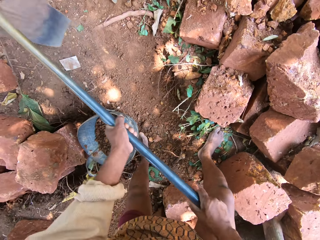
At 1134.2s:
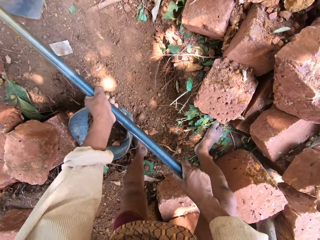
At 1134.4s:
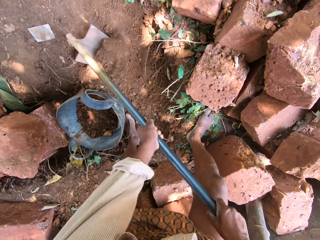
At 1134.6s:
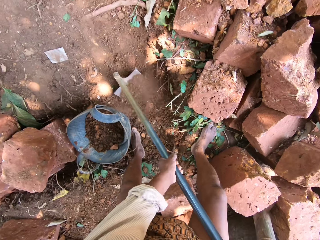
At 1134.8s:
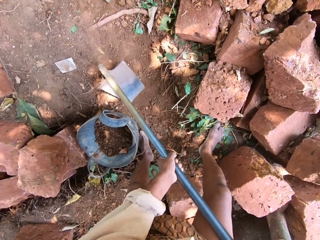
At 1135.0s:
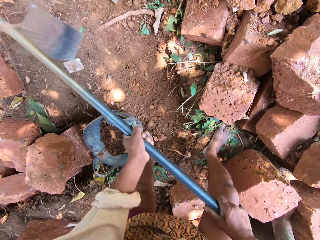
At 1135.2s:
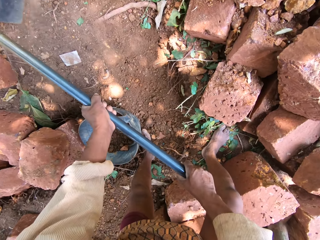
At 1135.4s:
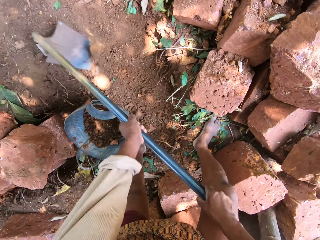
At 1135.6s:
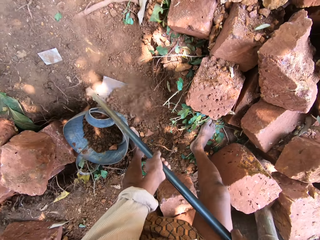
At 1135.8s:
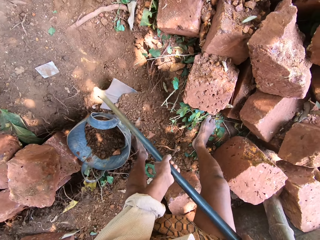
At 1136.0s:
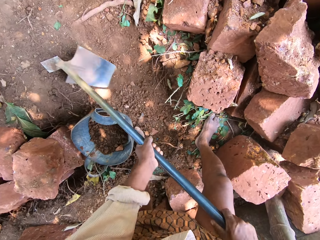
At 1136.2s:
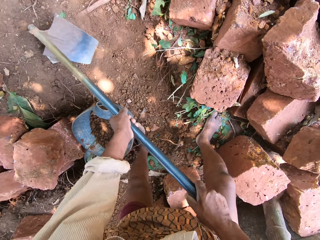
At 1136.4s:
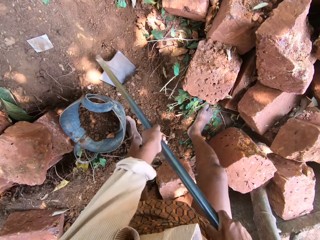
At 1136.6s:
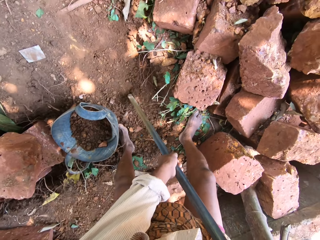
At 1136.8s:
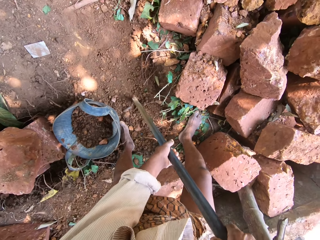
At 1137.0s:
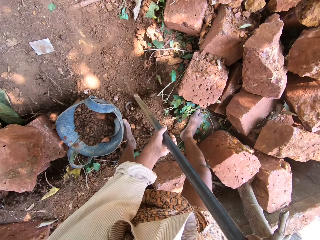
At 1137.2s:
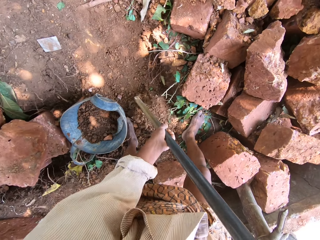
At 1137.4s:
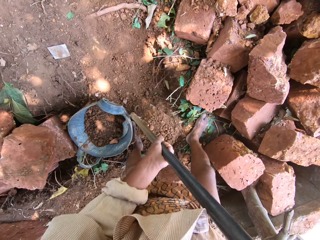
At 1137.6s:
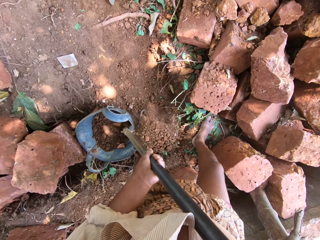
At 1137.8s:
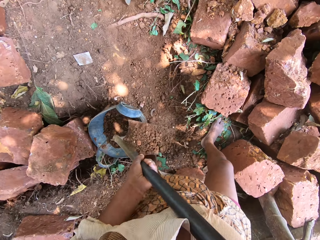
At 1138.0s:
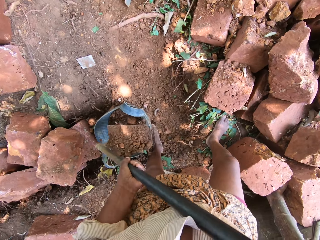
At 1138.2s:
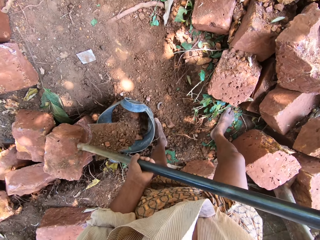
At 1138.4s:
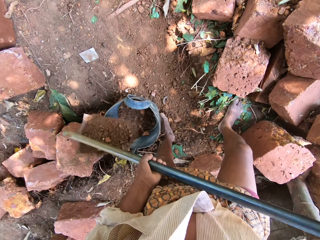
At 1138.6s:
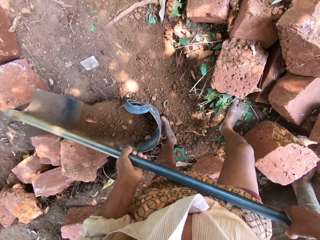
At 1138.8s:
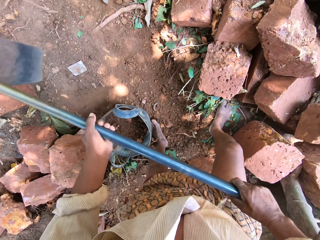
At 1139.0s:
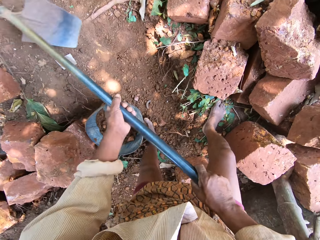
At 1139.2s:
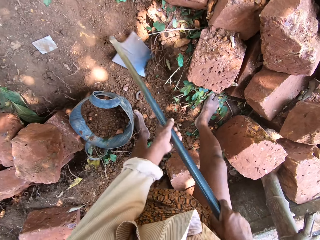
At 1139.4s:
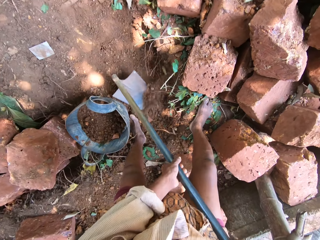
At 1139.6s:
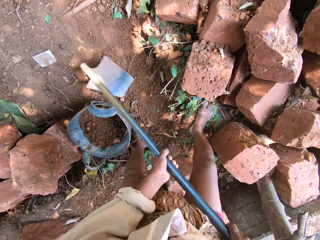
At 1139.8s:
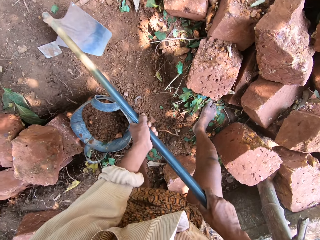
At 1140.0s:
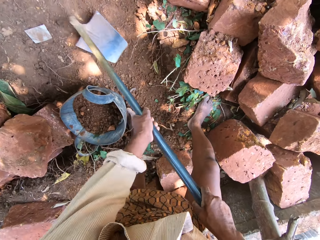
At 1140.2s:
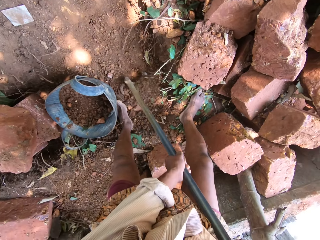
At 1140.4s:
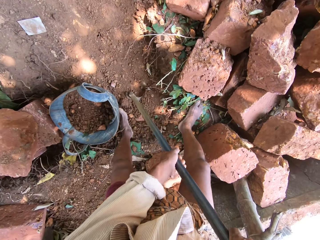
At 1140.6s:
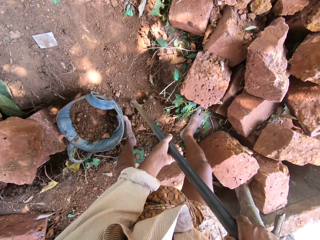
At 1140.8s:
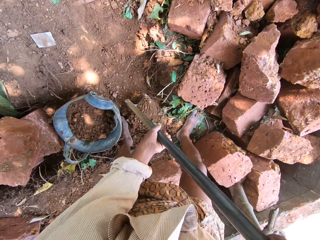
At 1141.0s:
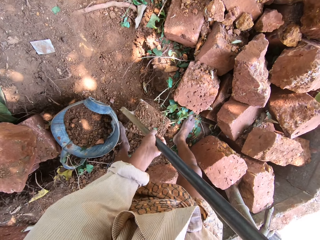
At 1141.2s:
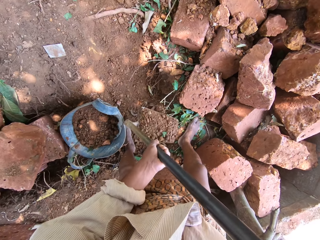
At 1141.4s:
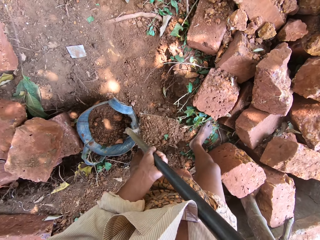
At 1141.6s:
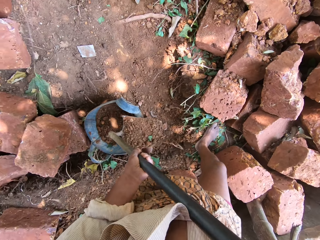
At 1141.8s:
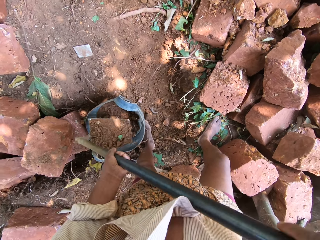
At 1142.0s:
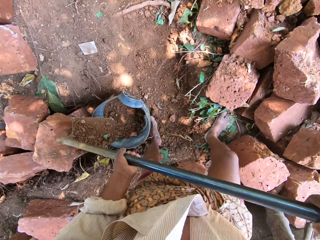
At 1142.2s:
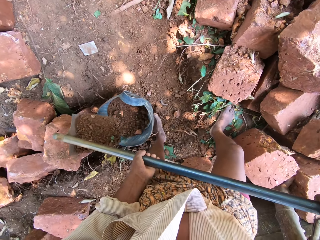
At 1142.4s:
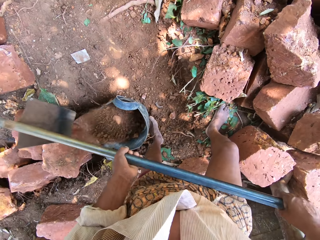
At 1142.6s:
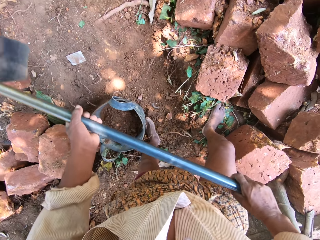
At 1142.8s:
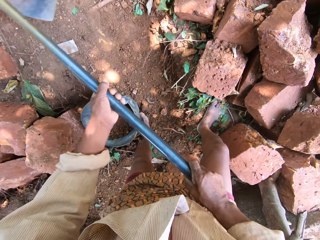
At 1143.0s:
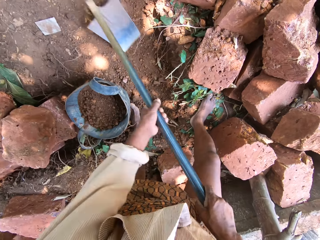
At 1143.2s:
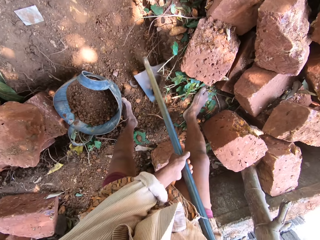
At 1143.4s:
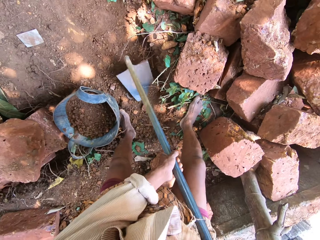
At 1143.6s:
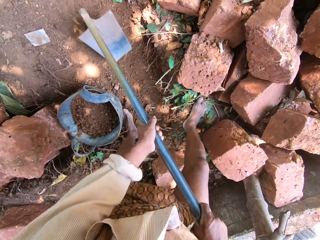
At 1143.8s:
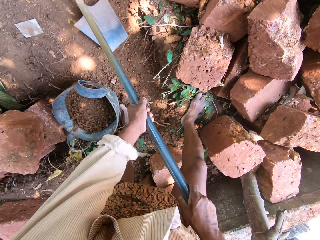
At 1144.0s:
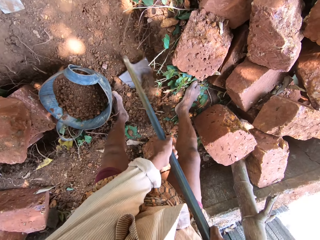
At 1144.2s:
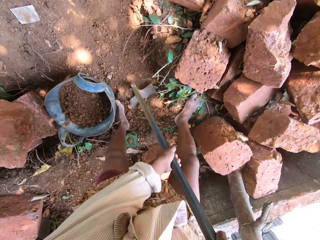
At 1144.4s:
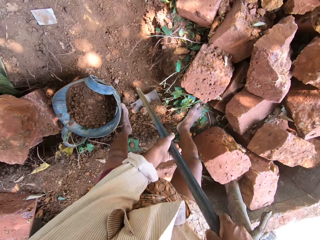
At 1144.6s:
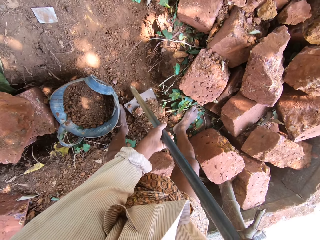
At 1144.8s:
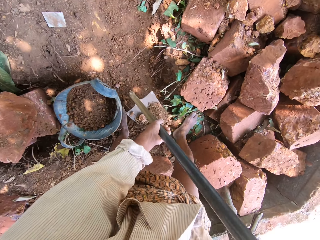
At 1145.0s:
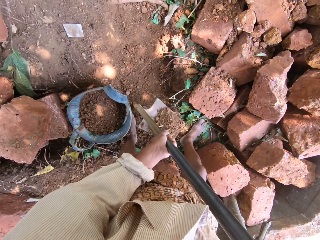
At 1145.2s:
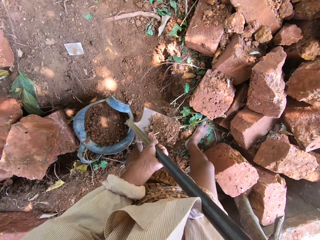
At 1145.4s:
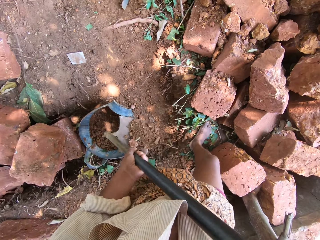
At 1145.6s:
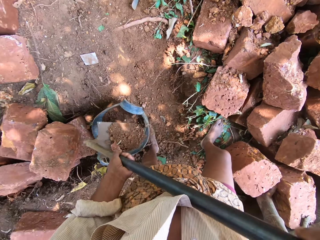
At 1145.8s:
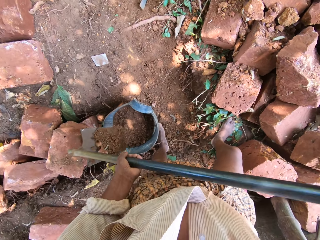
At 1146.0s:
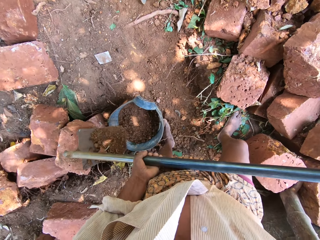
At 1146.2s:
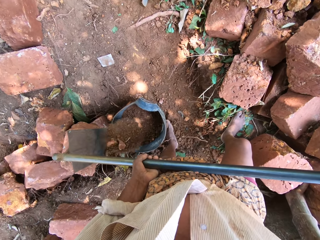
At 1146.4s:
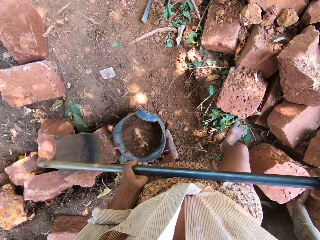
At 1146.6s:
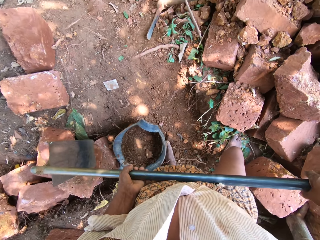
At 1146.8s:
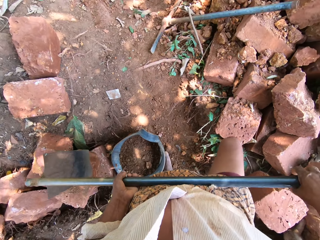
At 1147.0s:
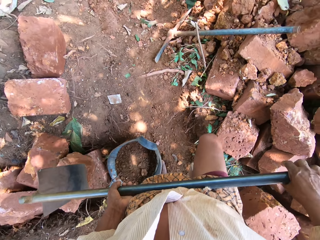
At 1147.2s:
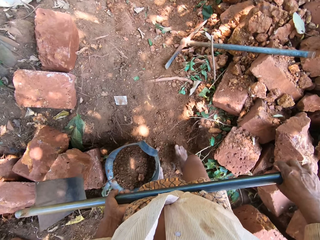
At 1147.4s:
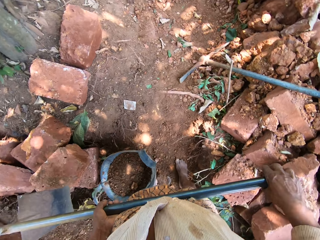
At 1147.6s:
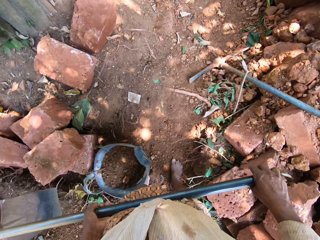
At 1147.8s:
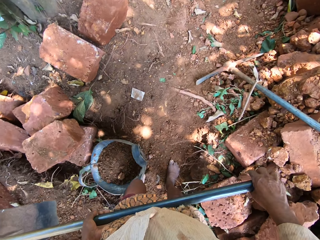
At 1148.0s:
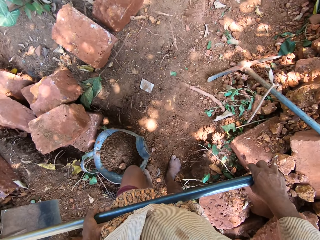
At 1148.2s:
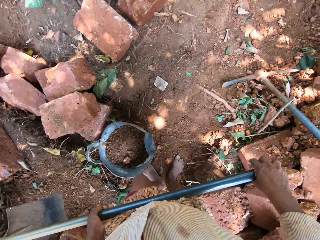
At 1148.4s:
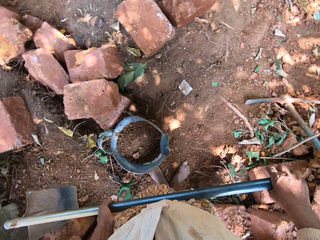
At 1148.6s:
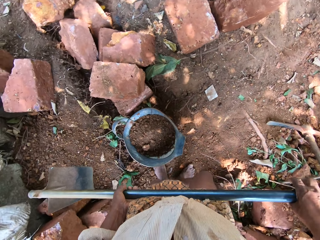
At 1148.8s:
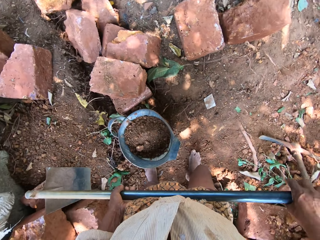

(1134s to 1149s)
The camera wearer scoops sand from the ground with the hoe in his hands. He pours the sand from the hoe in his hands into the head pan on the ground. He digs the soil with the hoe. He scoops sand from the ground with the hoe in his hands. He pours the sand from the hoe in his hands into the head pan on the ground. He digs the soil with the hoe. He scoops sand from the ground with the hoe in his hands. He pours the sand from the hoe in his hands into the head pan on the ground.

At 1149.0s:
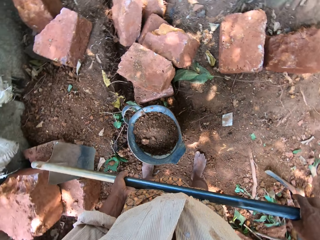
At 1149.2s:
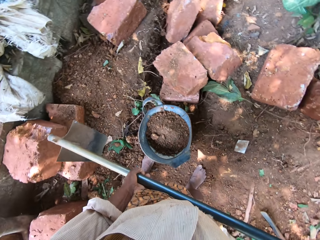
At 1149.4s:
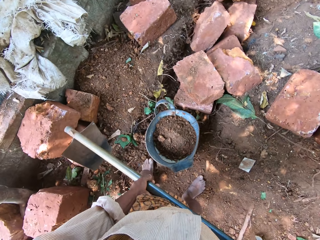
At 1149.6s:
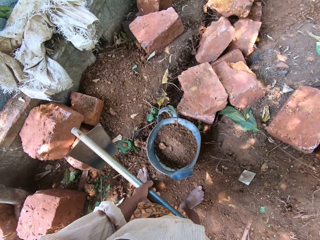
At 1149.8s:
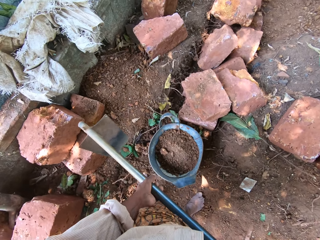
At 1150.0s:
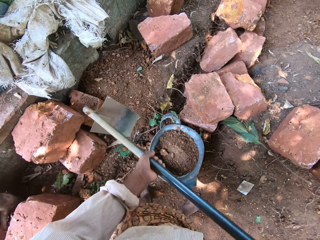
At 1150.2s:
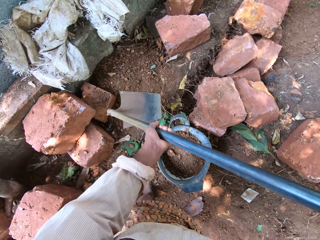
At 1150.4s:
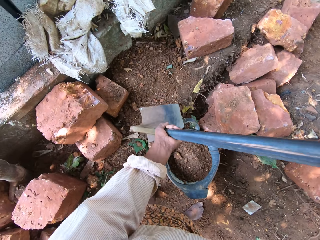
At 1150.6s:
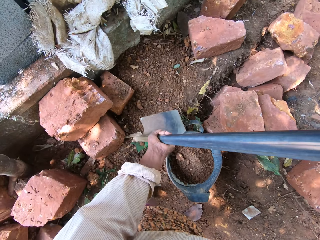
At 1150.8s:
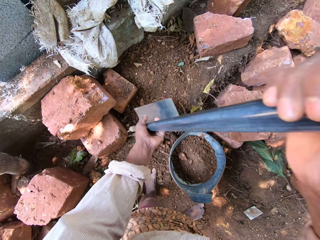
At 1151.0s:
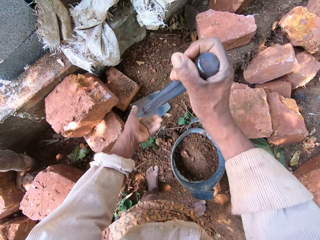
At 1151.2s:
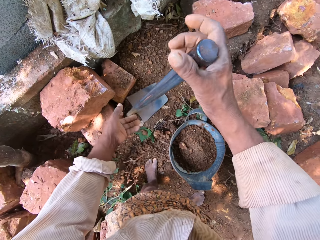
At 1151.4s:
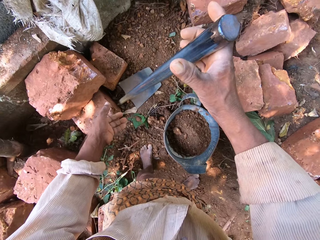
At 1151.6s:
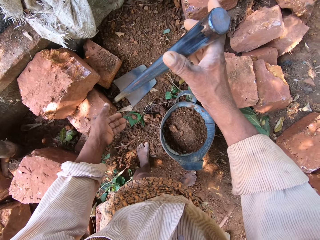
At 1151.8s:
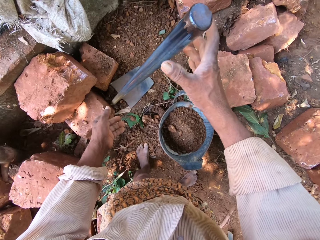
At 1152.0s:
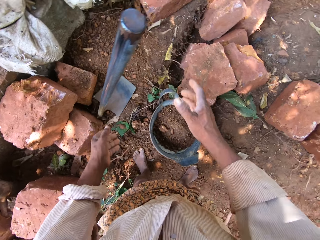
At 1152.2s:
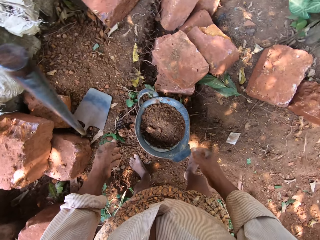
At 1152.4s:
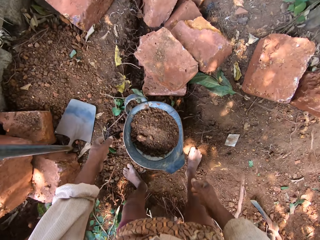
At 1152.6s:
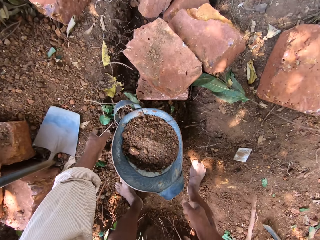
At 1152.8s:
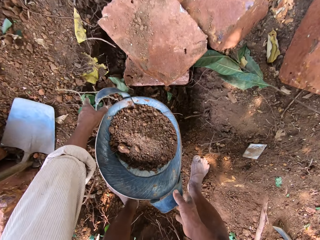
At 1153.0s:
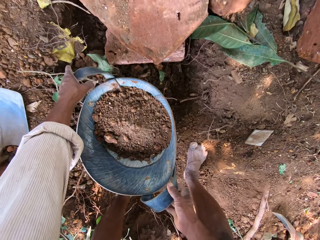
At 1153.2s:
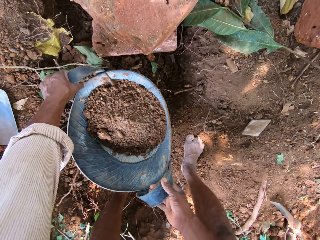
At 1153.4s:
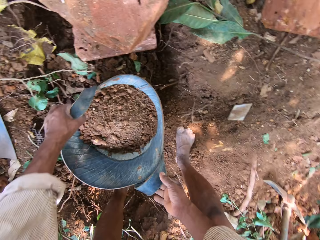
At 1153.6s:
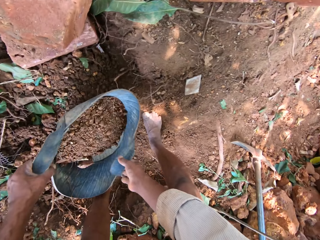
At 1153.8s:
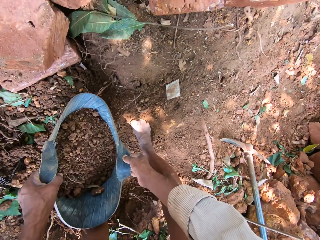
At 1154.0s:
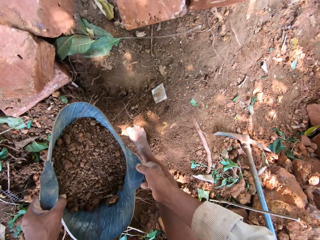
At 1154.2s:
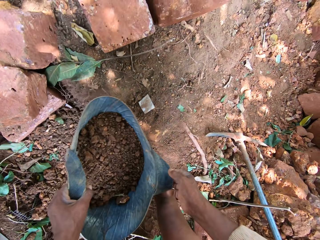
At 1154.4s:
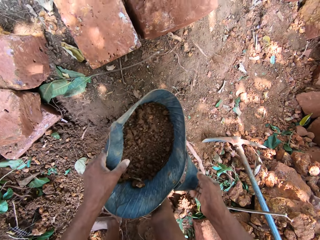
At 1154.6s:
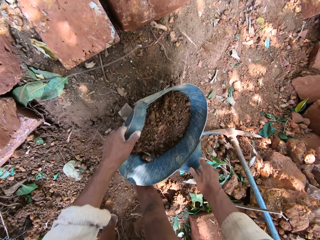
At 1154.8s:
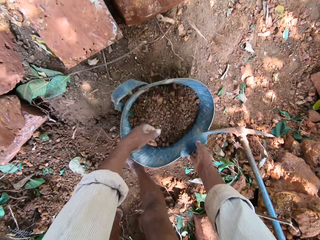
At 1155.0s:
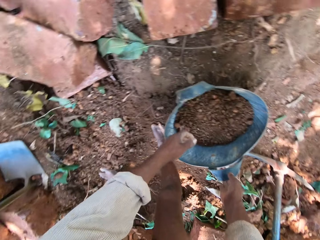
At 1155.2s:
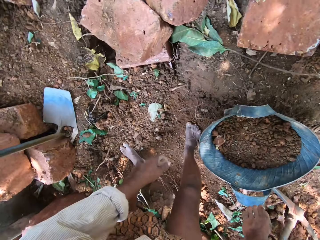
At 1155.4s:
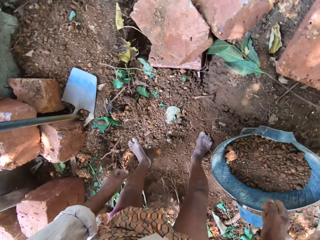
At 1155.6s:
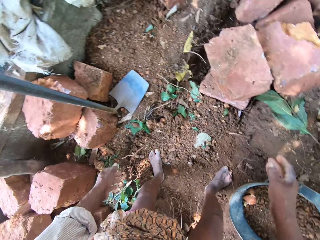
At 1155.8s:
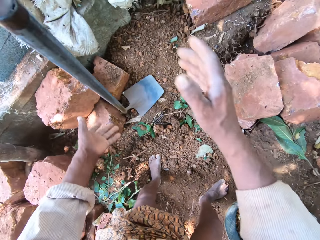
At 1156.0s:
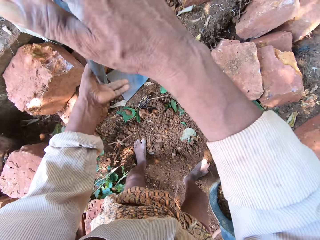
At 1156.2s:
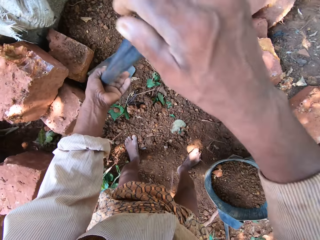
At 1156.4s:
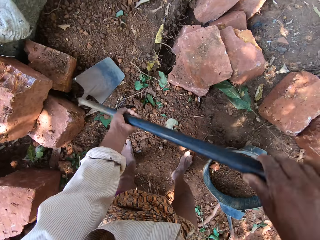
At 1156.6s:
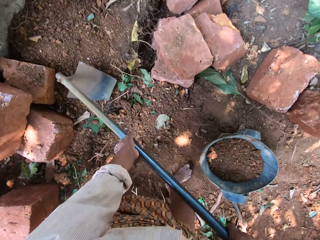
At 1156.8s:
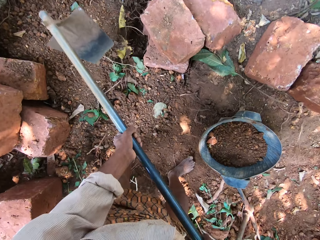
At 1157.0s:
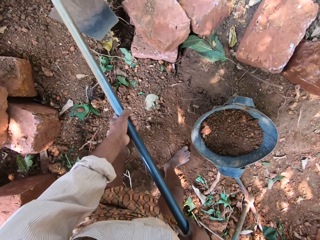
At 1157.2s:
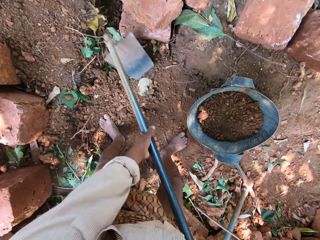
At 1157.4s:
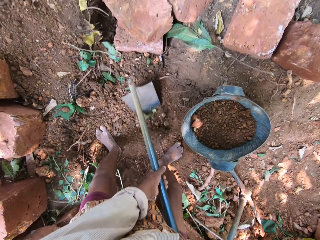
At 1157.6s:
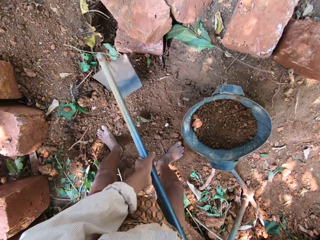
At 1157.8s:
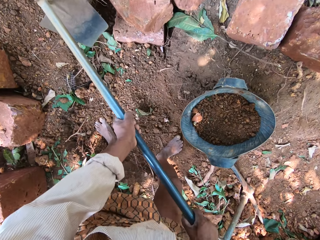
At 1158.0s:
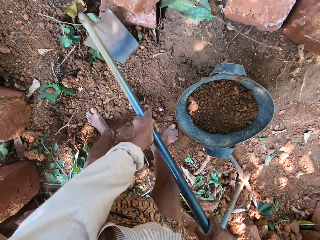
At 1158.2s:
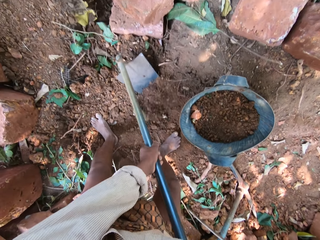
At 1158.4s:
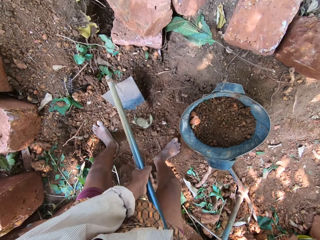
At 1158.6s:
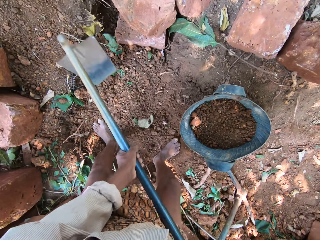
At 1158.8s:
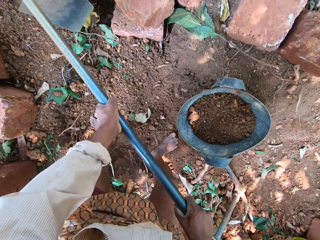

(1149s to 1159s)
The camera wearer drops the hoe in his hands on the ground. He carries the head pan of soil from the ground with his hands. He drops the head pan in his hands on the ground. He picks up the hoe from the ground with his hands. He digs the soil with the hoe. He gathers sand on the ground with the hoe in his hands.
